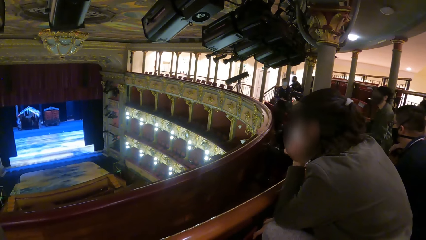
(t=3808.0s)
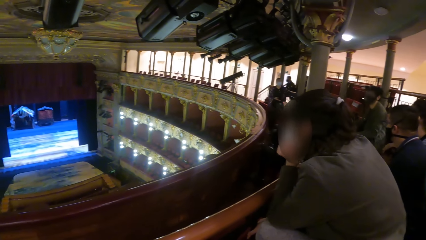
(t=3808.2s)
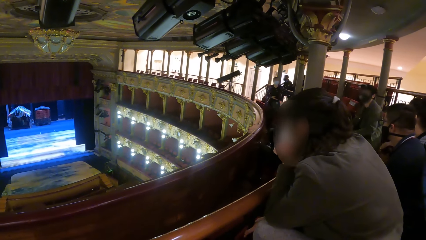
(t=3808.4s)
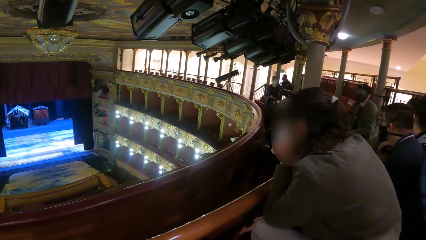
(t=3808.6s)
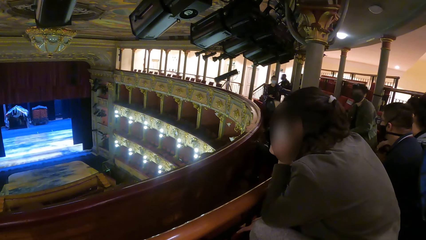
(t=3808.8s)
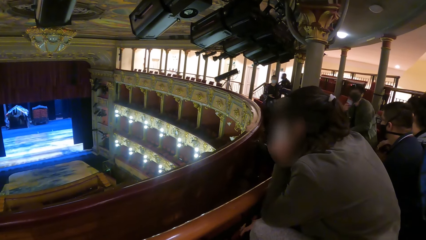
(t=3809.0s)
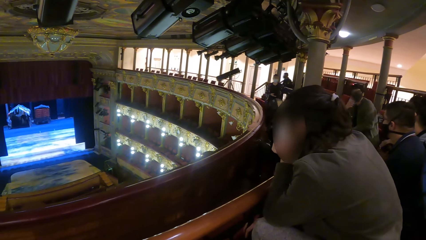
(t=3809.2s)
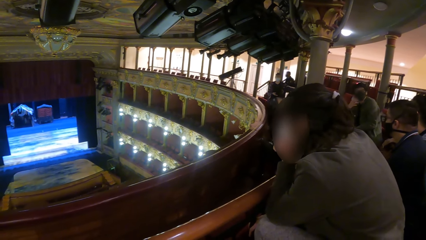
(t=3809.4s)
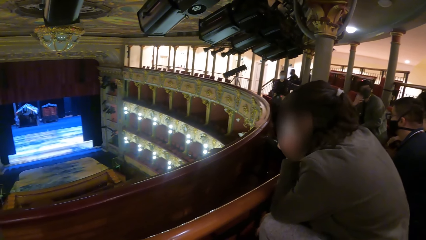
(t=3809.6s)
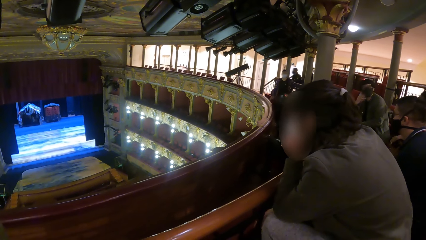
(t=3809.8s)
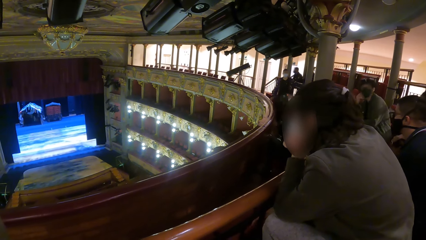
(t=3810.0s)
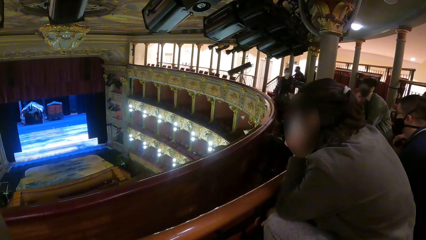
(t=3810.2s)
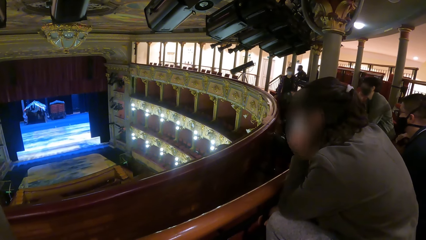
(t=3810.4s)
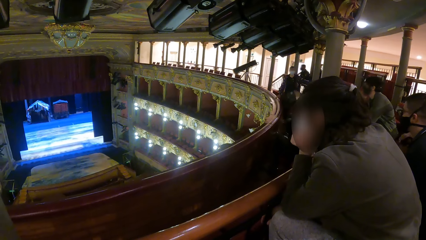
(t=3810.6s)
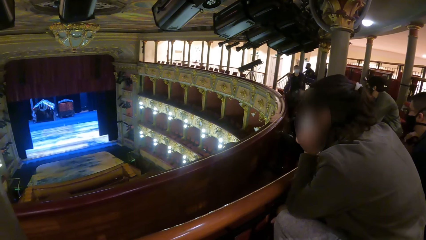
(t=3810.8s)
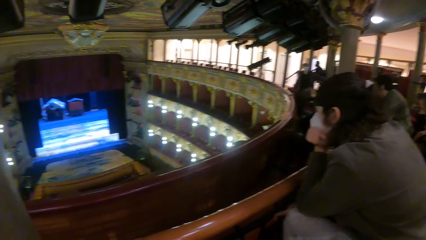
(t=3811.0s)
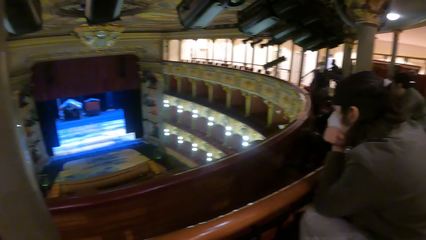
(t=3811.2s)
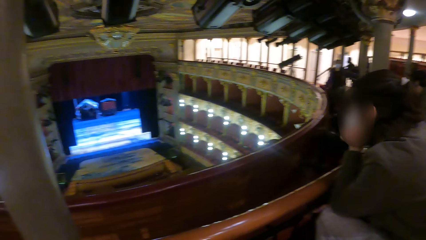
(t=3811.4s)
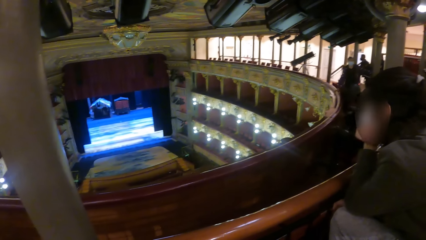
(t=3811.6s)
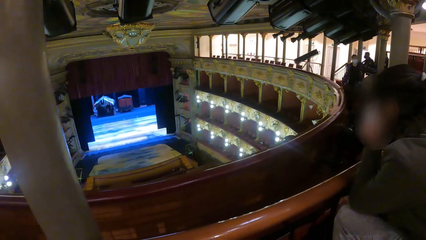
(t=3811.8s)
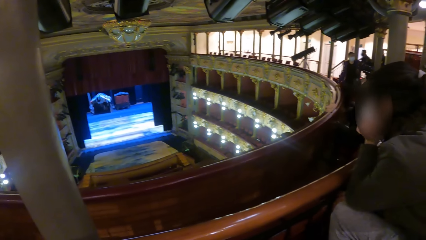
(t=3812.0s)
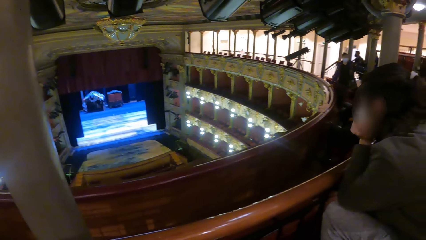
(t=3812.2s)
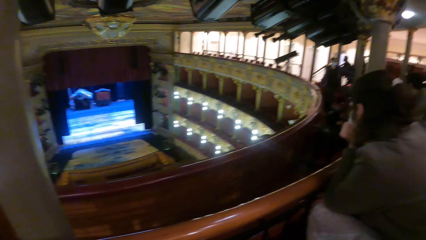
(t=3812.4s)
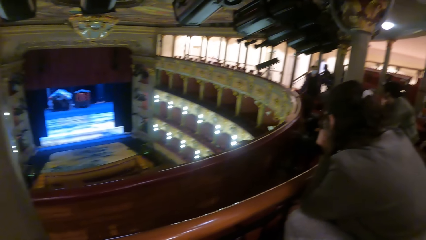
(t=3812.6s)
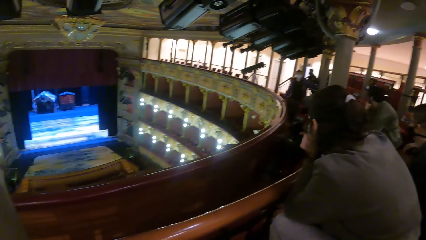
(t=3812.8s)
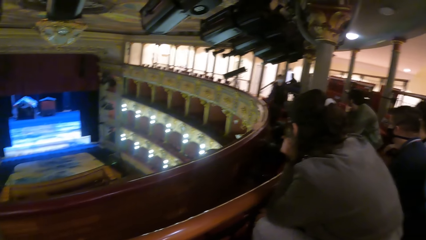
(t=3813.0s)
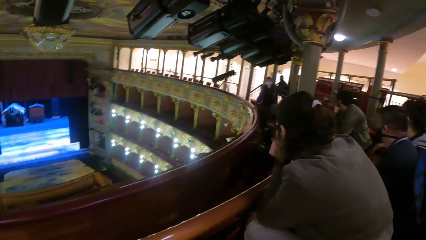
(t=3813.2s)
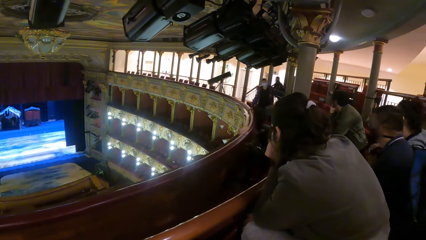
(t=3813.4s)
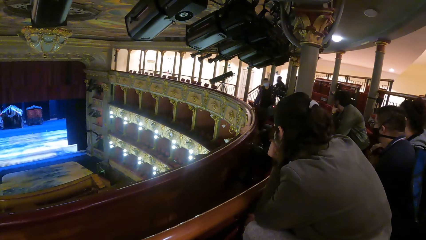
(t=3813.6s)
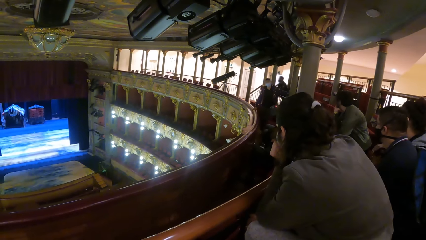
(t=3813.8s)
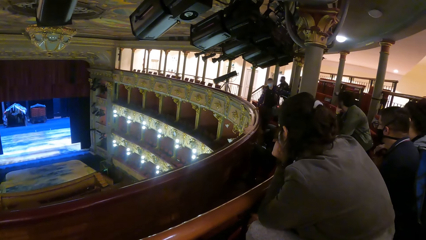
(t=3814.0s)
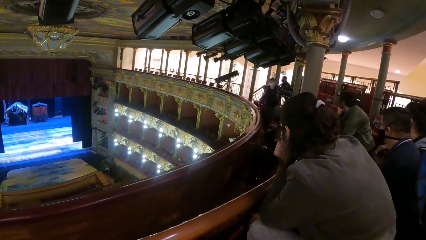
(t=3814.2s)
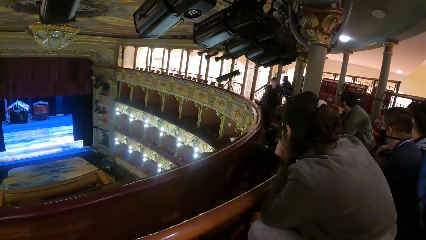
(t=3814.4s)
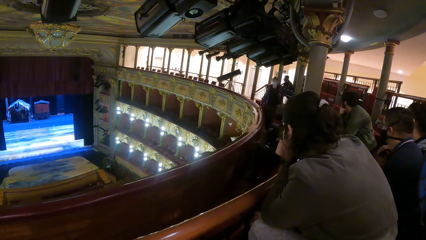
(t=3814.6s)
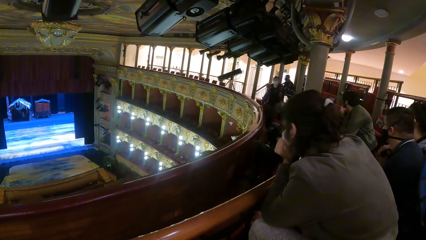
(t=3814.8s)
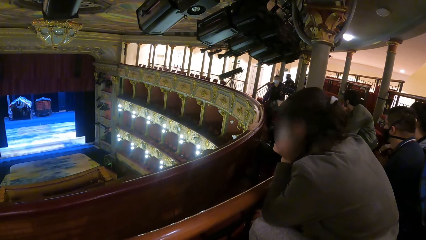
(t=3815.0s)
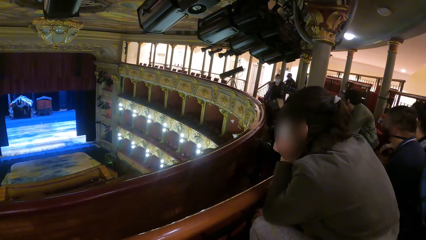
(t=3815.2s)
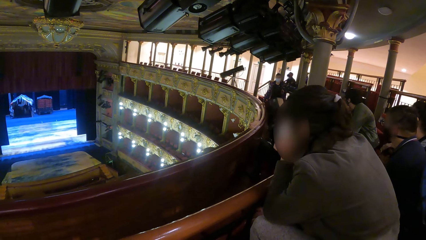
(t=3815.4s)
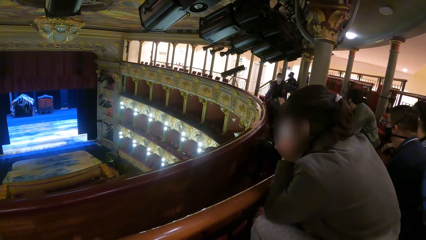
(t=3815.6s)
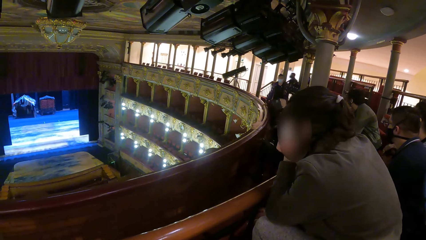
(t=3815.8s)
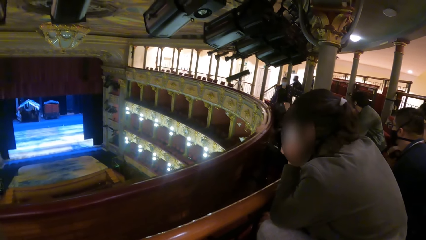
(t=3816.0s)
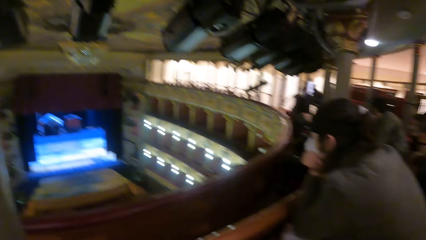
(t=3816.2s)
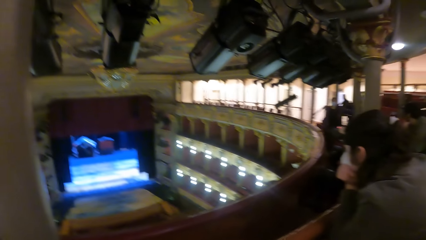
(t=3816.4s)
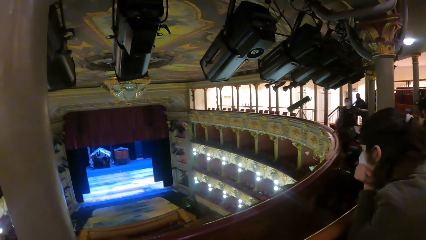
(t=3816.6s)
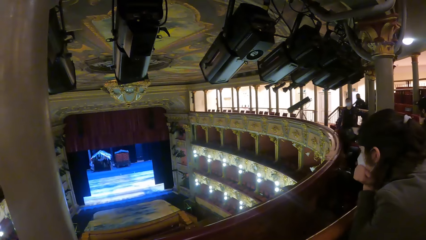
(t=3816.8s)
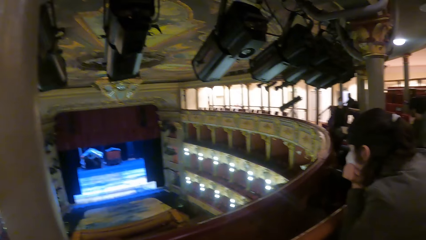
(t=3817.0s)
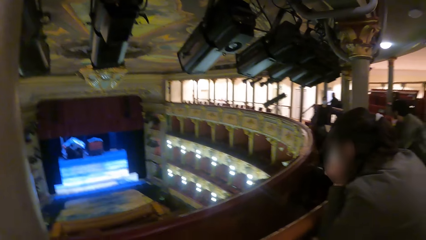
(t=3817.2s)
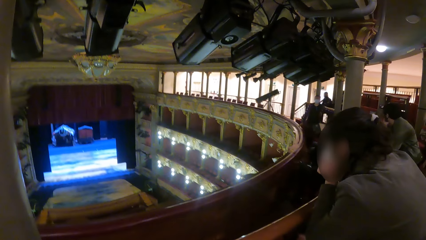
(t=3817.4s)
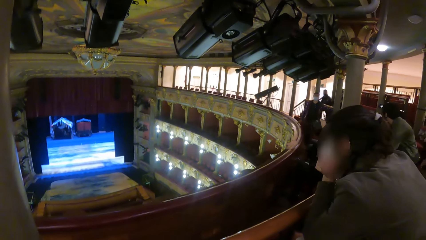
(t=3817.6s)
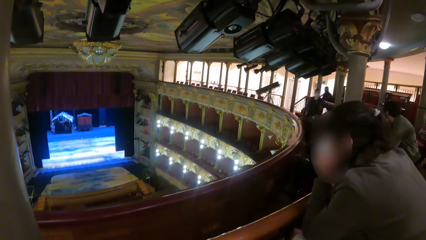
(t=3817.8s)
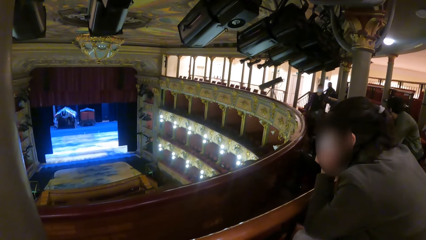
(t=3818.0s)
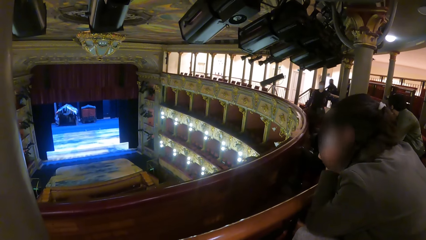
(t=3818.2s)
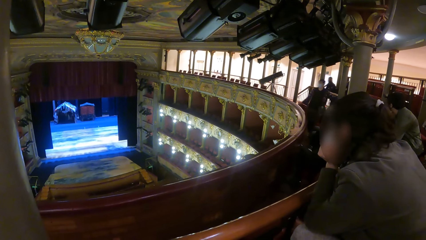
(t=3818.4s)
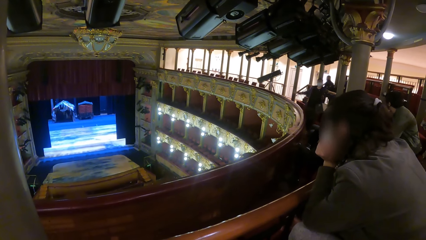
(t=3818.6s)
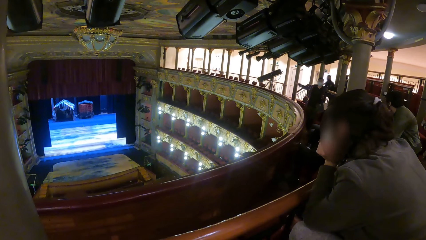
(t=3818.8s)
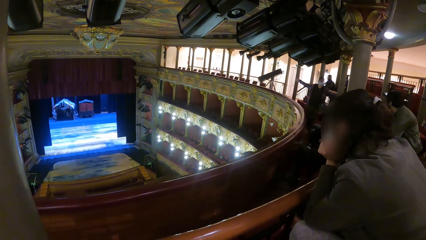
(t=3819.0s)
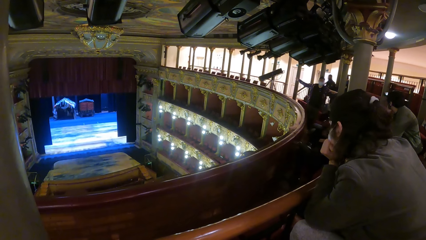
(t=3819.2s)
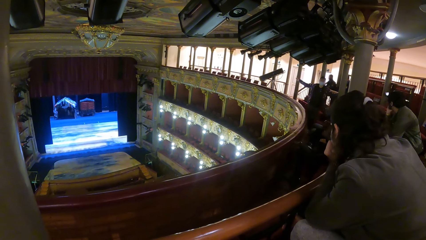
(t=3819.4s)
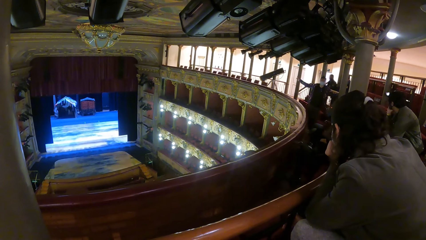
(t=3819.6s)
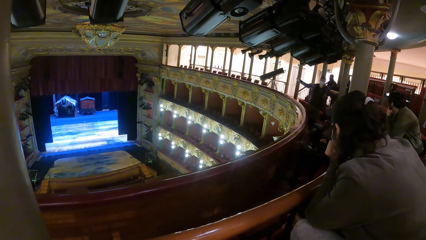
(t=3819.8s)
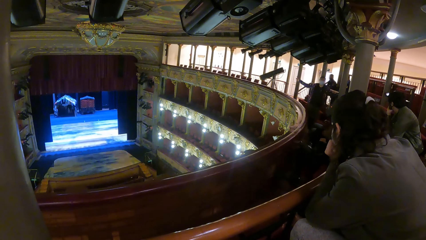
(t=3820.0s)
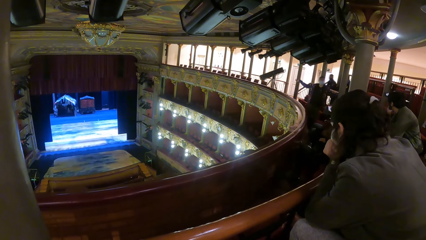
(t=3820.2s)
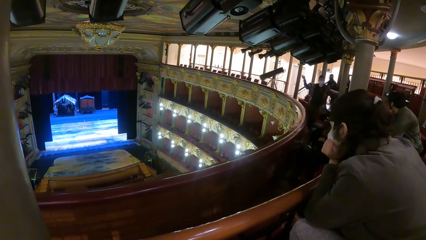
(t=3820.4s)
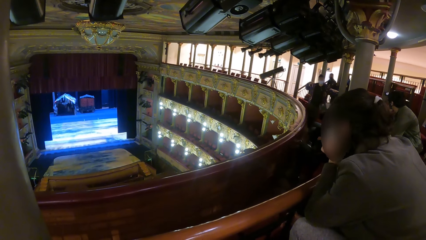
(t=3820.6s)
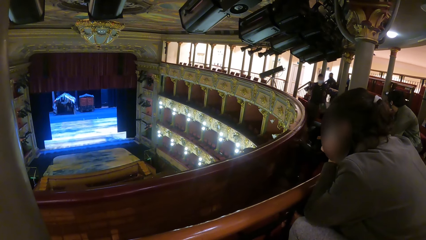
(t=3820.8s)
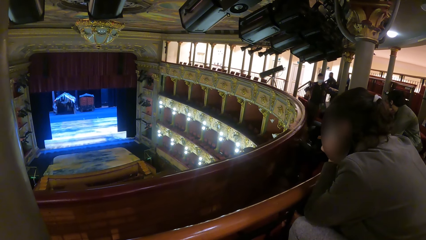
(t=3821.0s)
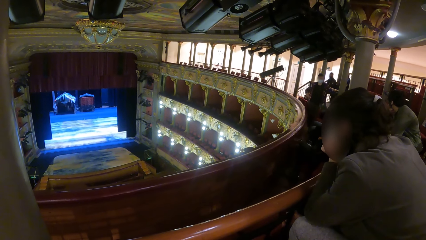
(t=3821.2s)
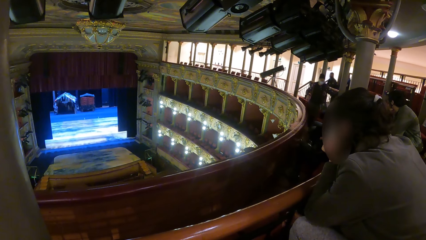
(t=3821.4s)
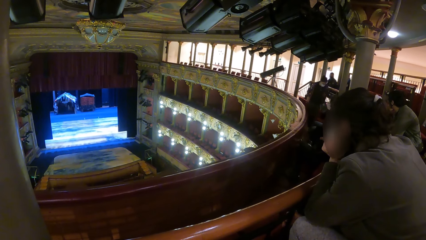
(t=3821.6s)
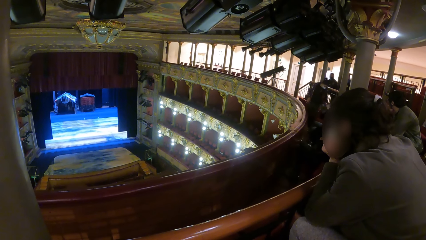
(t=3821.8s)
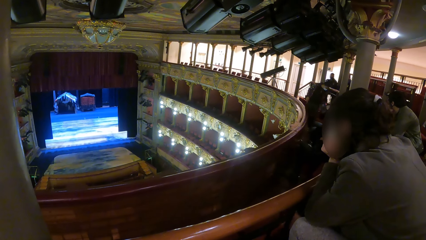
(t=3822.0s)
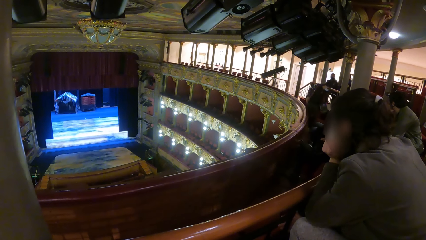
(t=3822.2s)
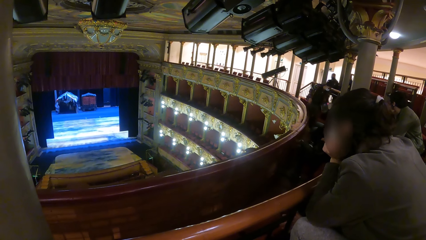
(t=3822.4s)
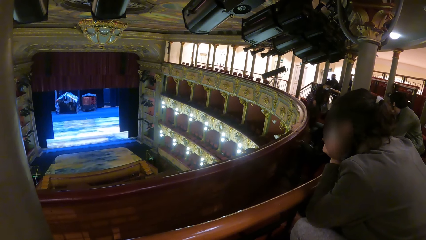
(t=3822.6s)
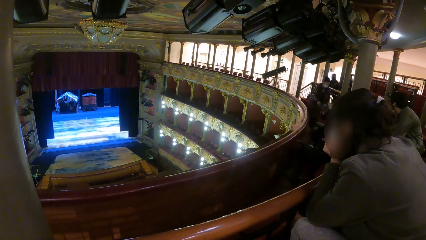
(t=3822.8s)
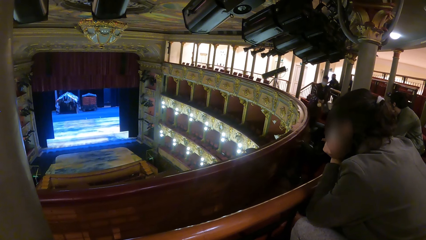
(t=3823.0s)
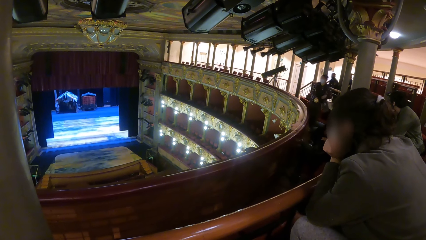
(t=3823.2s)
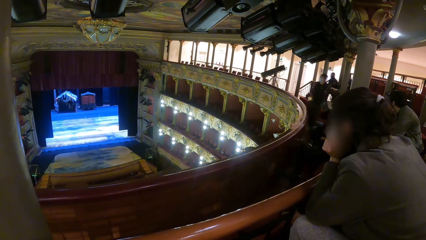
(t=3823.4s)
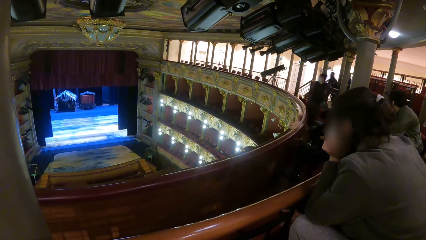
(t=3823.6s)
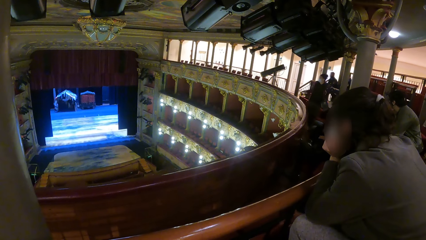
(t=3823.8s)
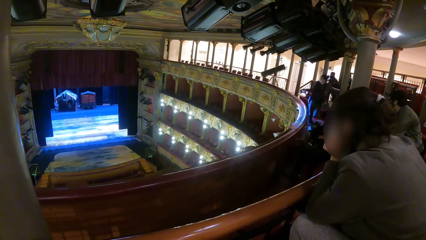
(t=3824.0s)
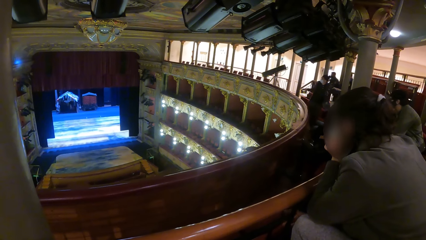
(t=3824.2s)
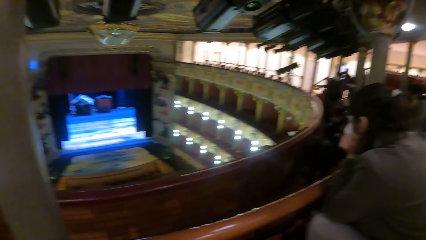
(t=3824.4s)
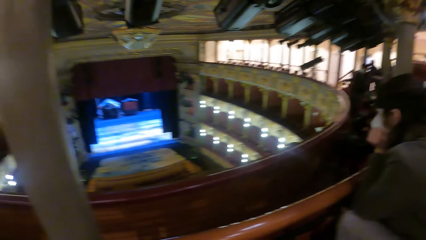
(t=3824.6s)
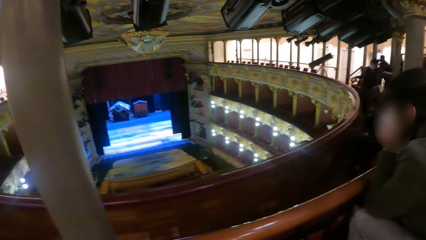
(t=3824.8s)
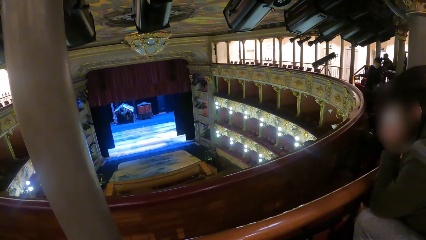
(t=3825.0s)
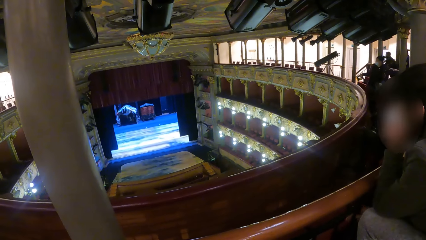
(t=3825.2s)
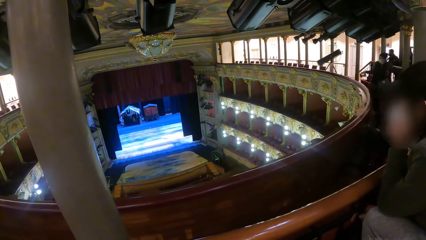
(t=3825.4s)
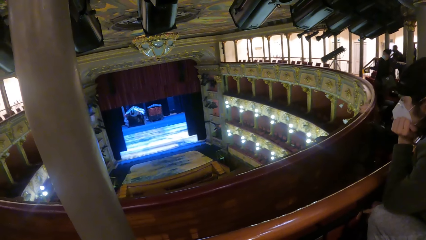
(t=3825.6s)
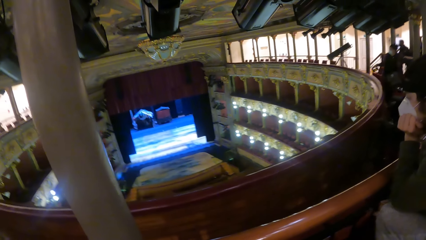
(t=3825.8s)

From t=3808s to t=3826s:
The man holds a barrier. The camera wearer looks around. The man lifts his hand. He picks up a flashlight from the floor with his left hand. He passes the flashlight from his left hand to his right hand. He holds the flashlight.
